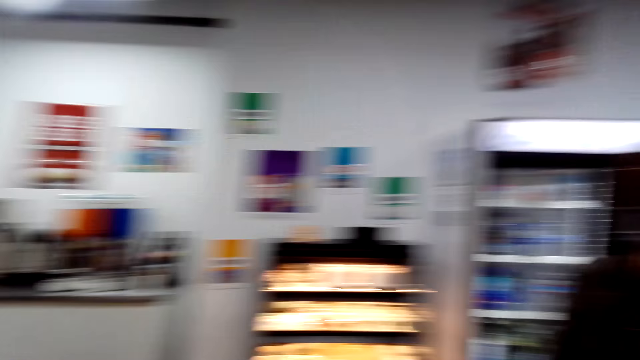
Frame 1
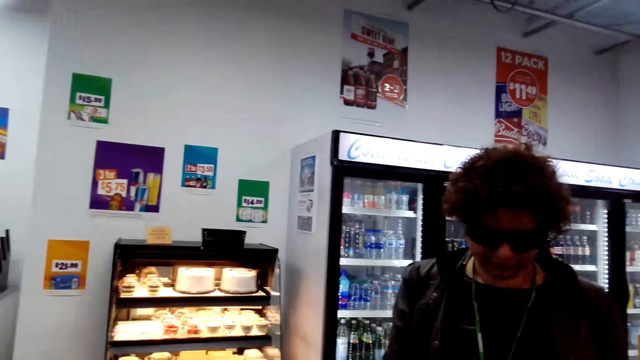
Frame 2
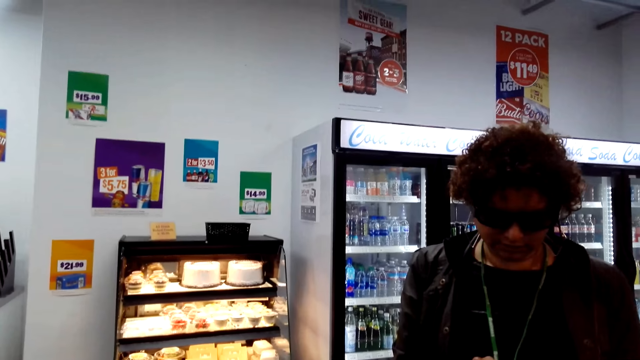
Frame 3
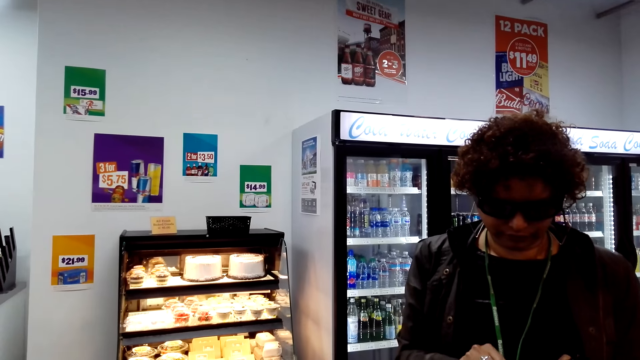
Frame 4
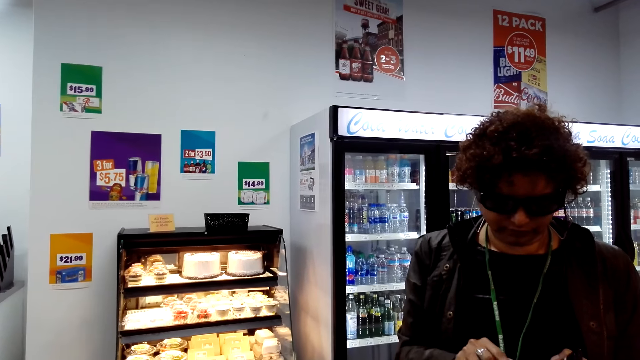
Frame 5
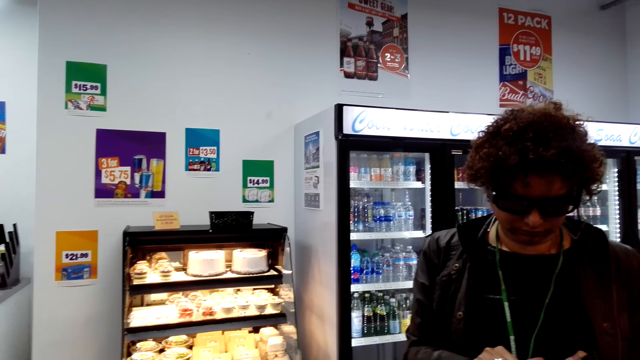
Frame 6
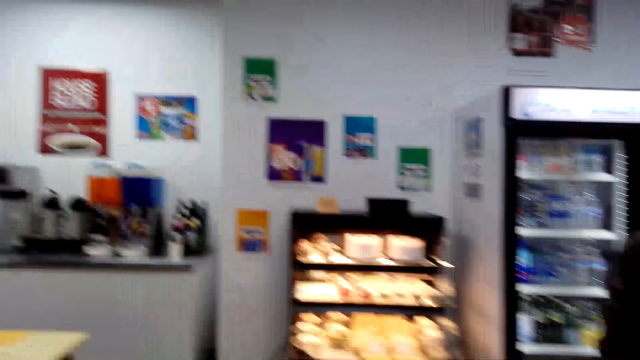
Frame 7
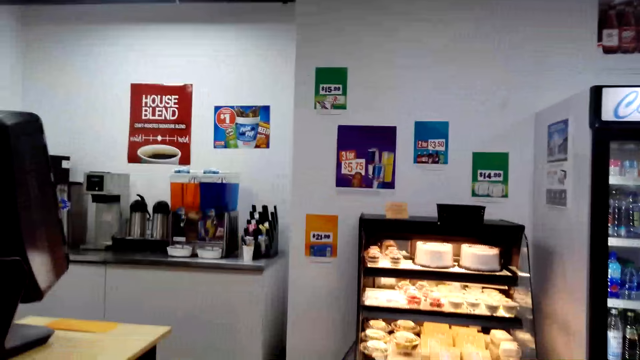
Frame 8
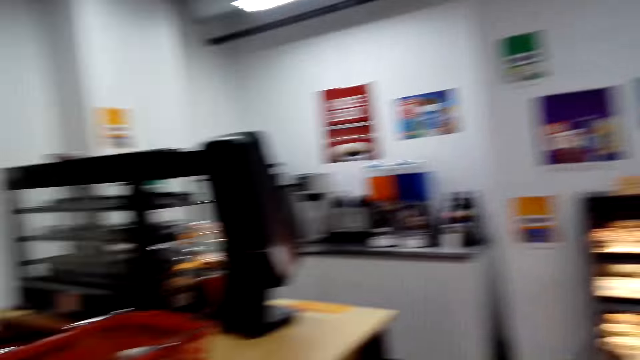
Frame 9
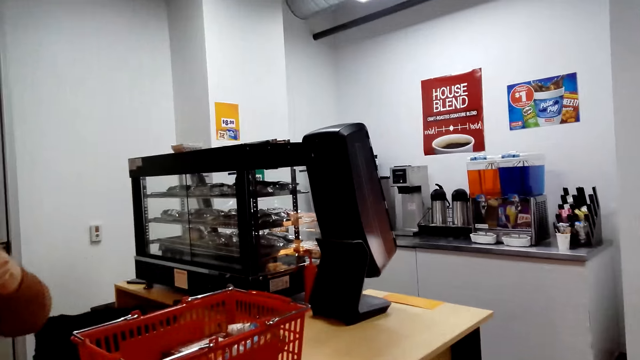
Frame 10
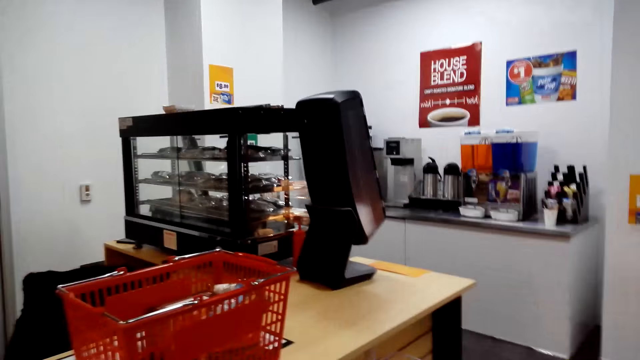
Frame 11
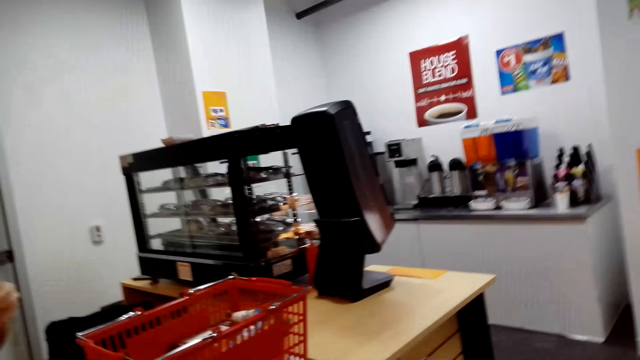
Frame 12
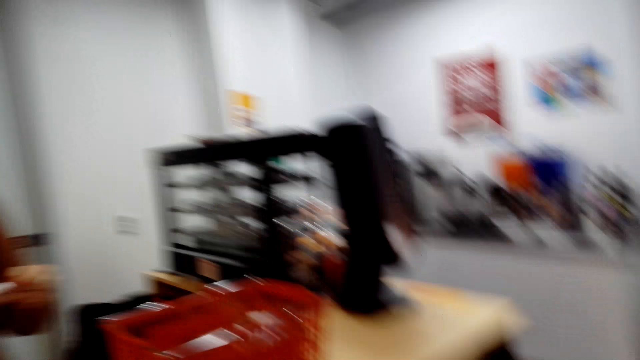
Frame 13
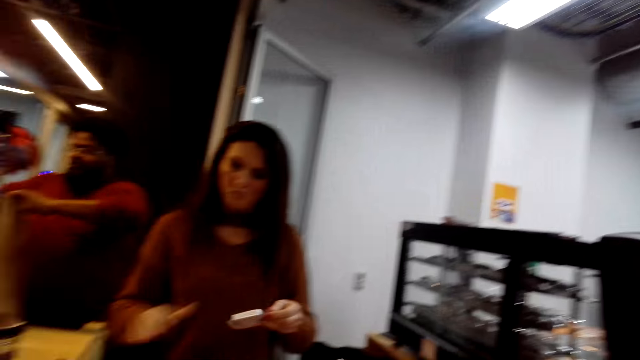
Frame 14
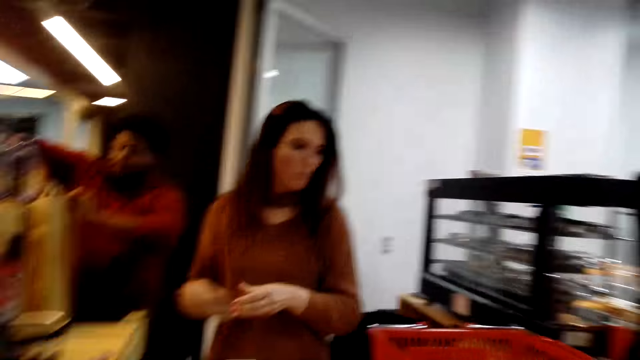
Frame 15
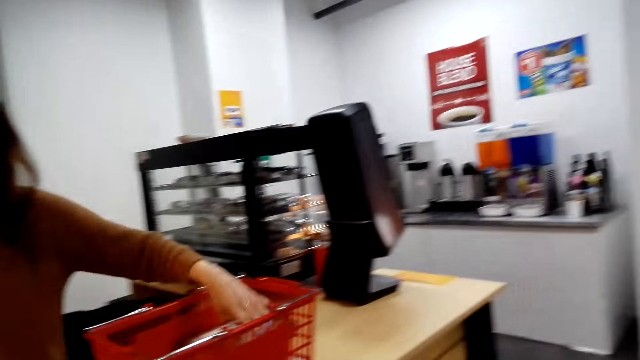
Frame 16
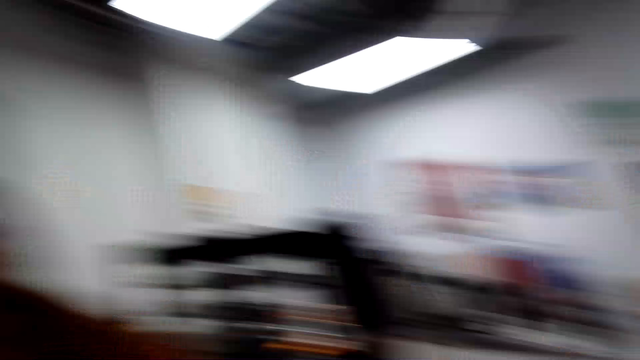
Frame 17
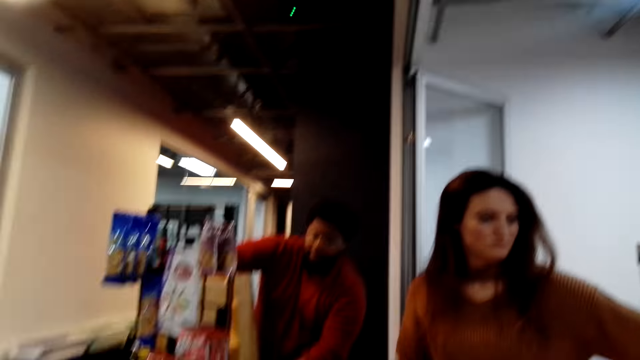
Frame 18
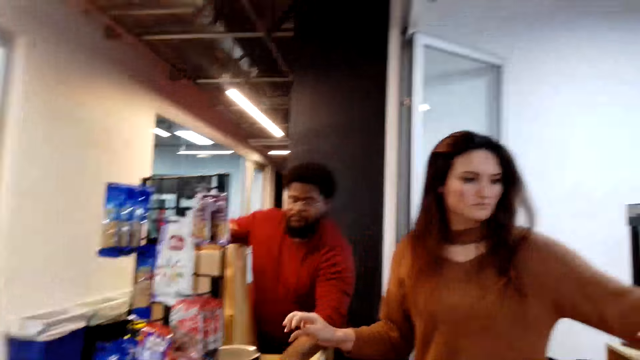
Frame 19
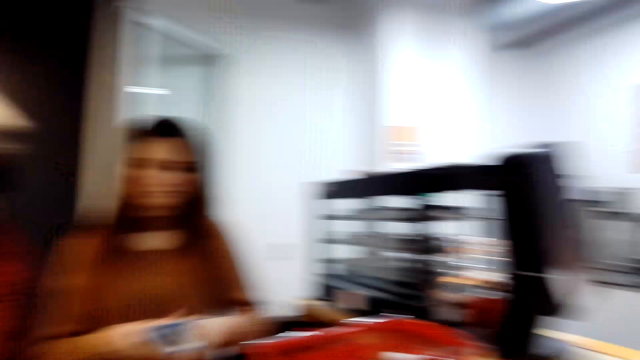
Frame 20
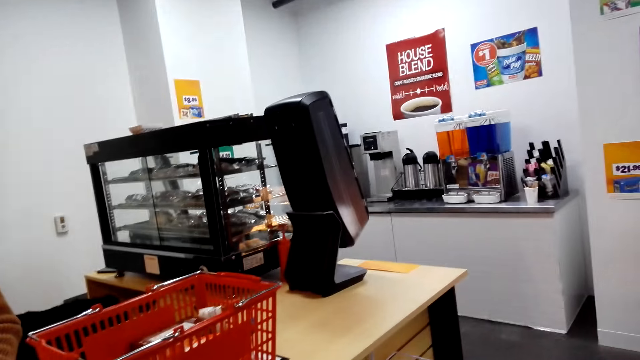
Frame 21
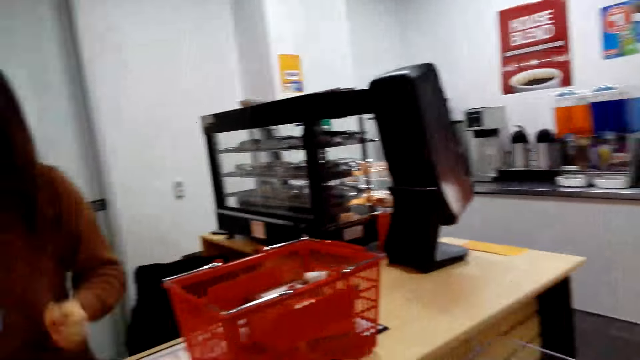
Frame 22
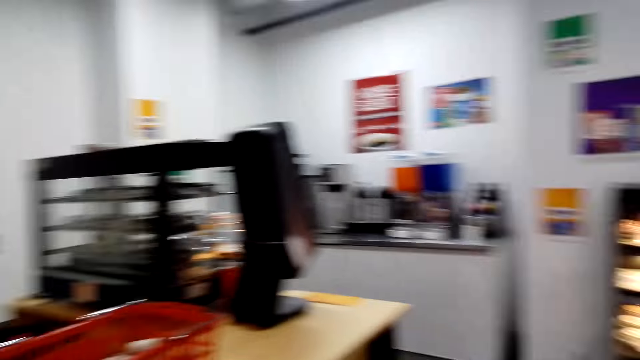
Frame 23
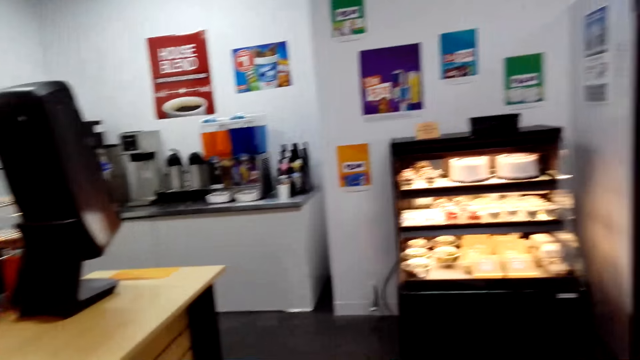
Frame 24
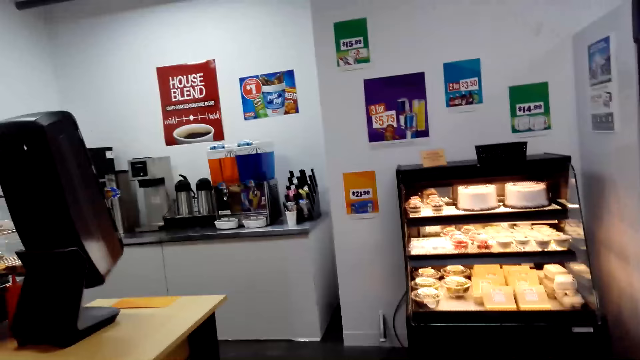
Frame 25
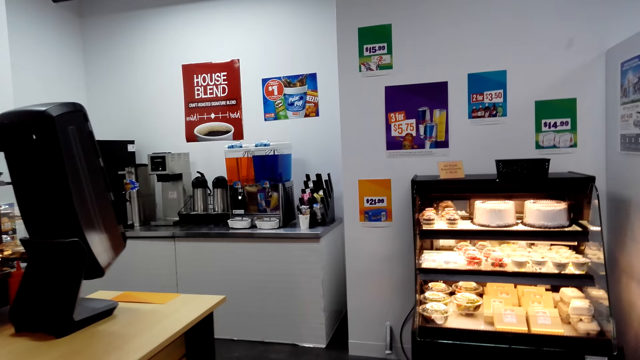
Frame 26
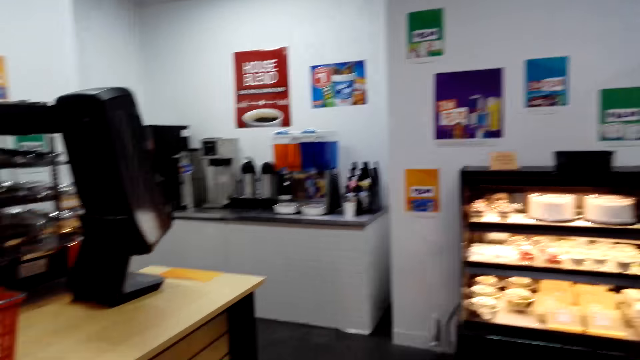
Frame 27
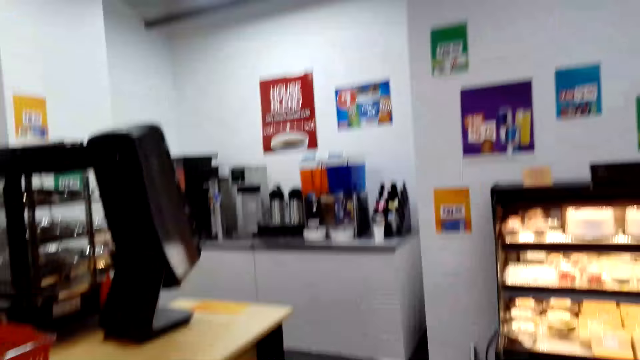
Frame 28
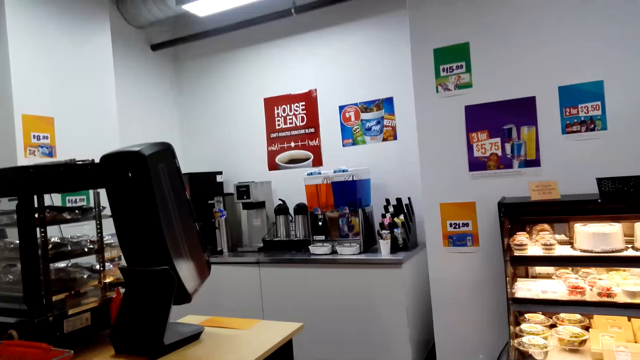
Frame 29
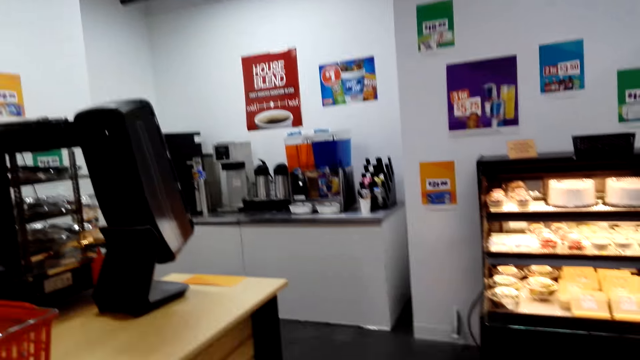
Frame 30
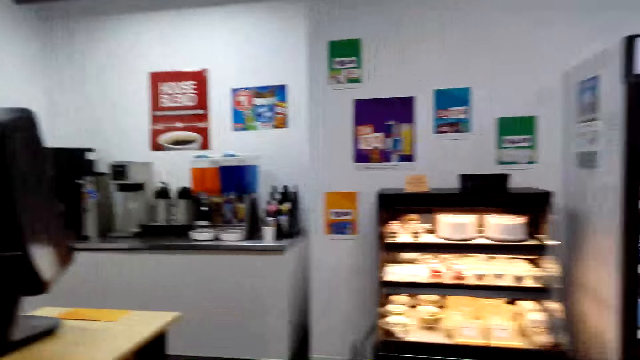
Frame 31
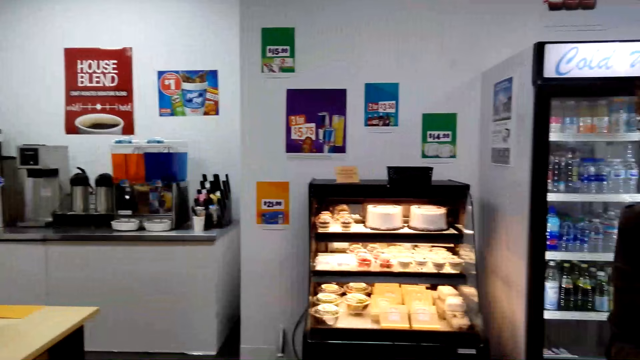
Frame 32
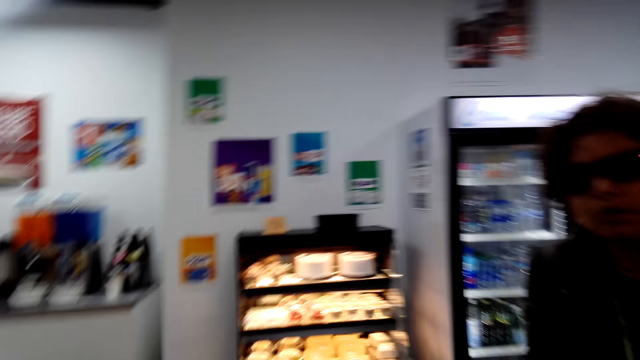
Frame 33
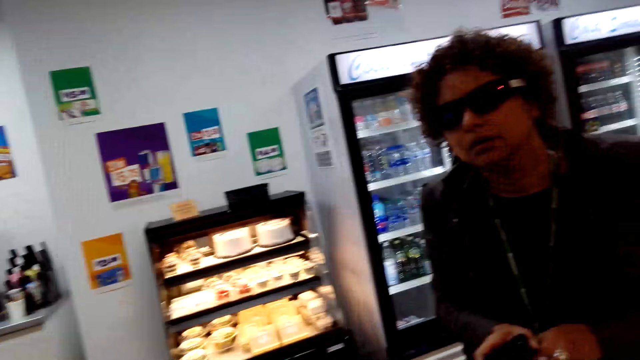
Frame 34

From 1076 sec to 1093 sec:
The camera wearer converses with a woman. They stare at a lady. The woman uses a phone. The camera wearer converses with the woman and looks around the shop. They stare at another lady. A man places something in the package bag. The second lady places something on the table and picks up a packet of something. The man places something in the package bag. The second lady places something on the table. The camera wearer looks around the shop. The second lady picks up something. The camera wearer looks around the shop. They stare at the cake.

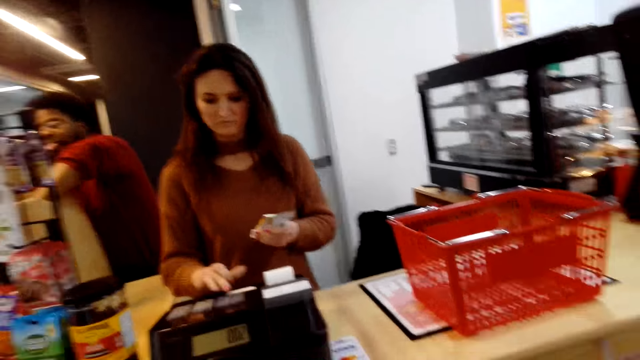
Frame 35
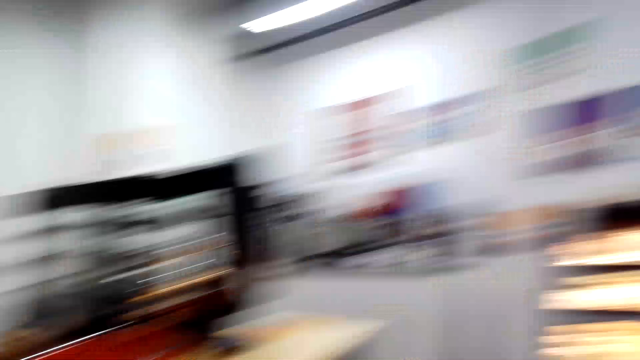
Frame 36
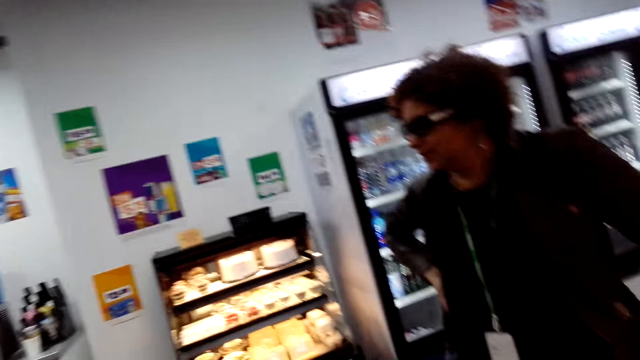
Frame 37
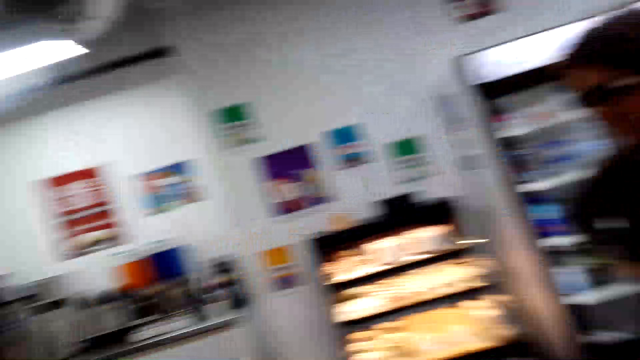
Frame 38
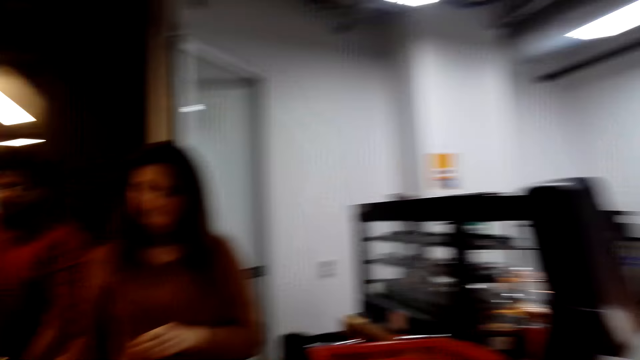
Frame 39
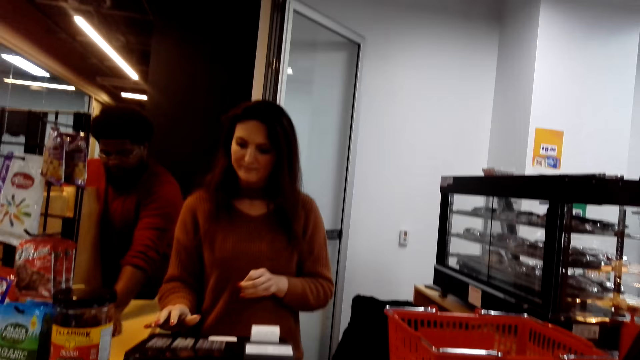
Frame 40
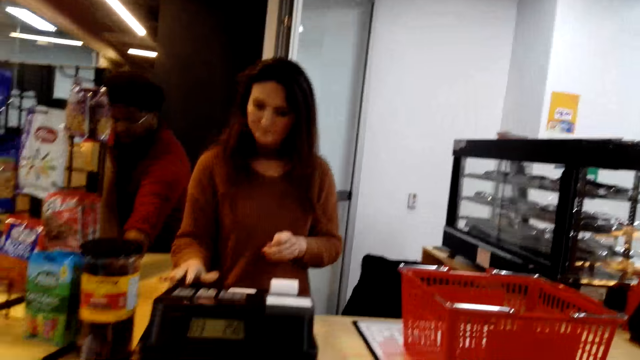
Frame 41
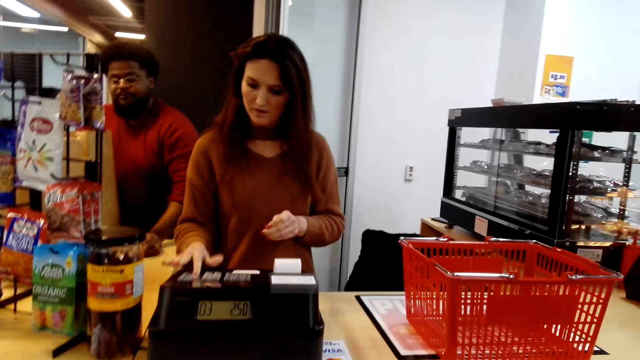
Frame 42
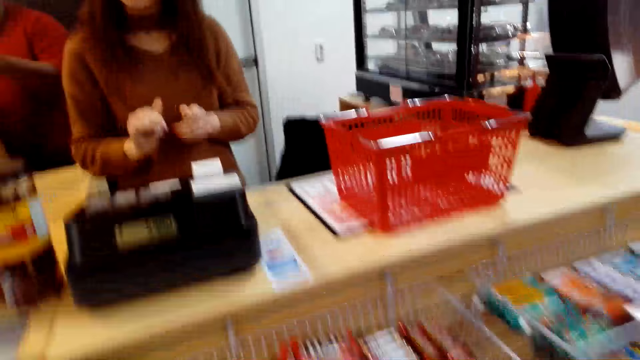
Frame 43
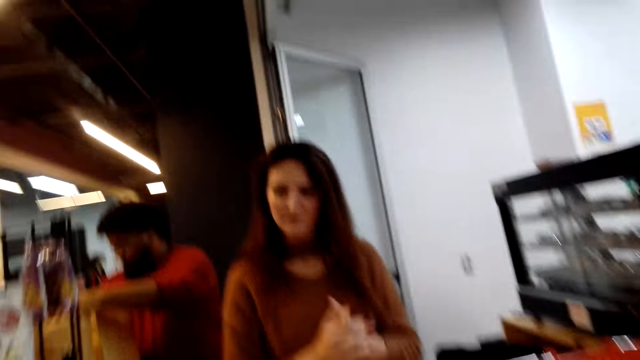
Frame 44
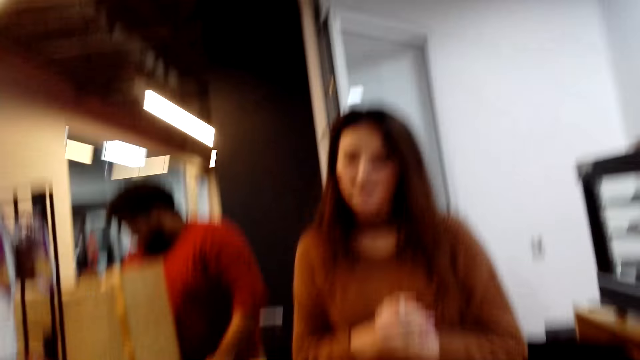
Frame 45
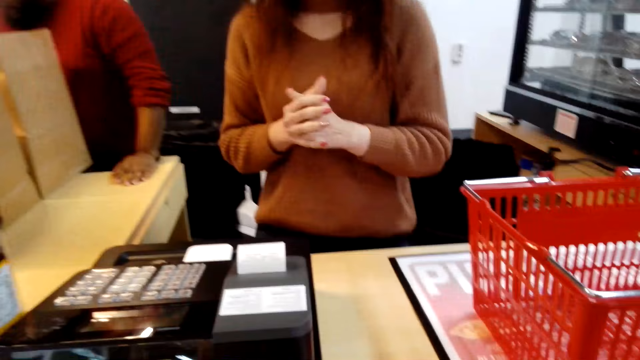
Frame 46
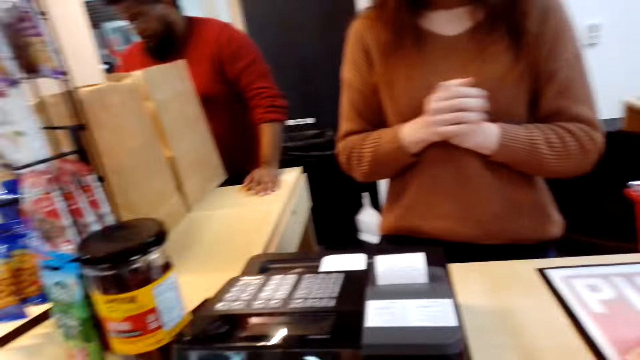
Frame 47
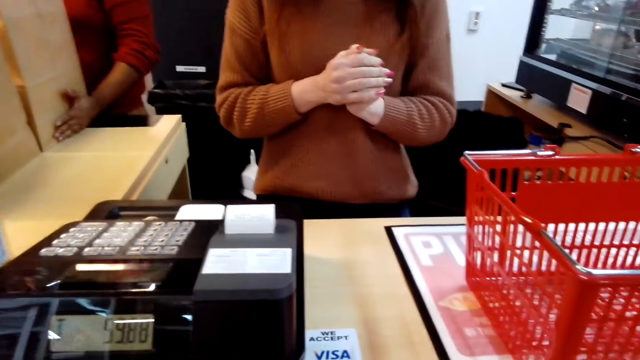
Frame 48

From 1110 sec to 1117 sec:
The camera wearer looks at a woman. A cashier presses on the billing machine and puts hands together. A man puts the item in the brown paper bag.
